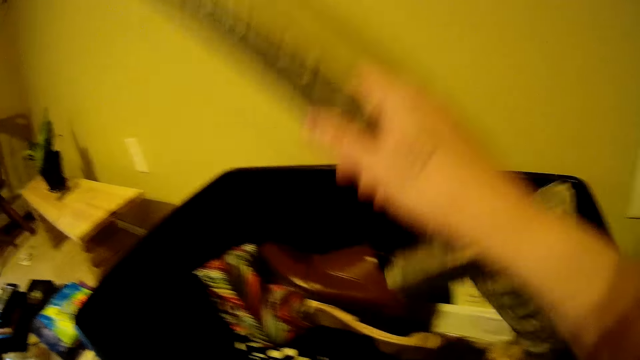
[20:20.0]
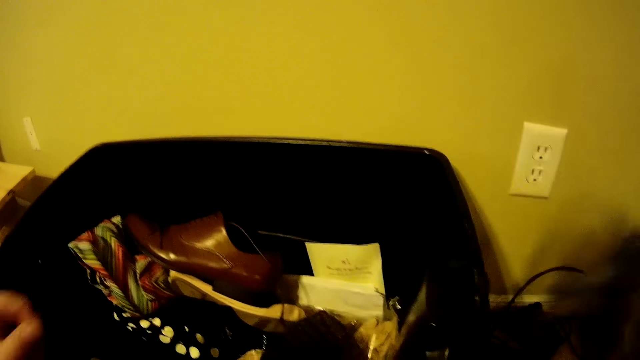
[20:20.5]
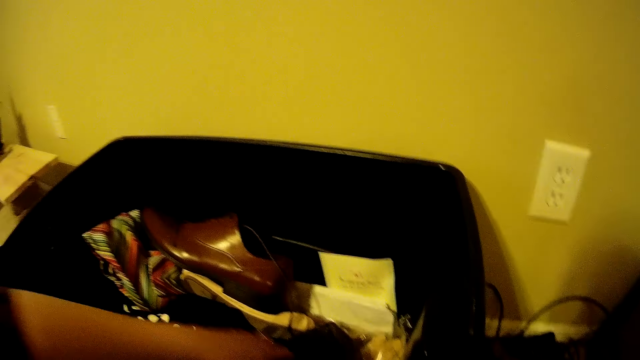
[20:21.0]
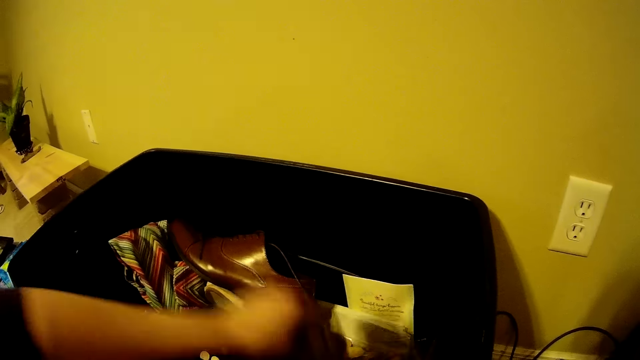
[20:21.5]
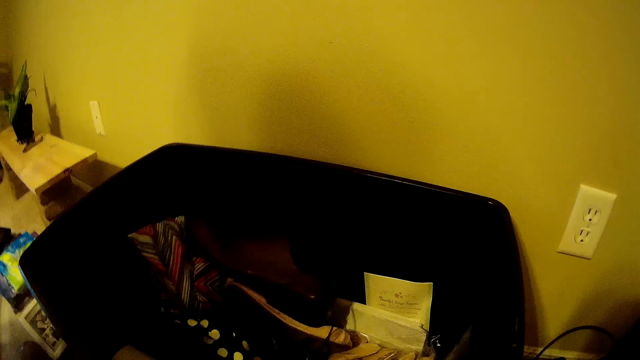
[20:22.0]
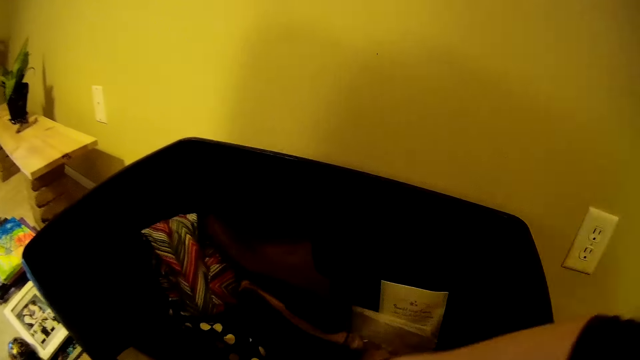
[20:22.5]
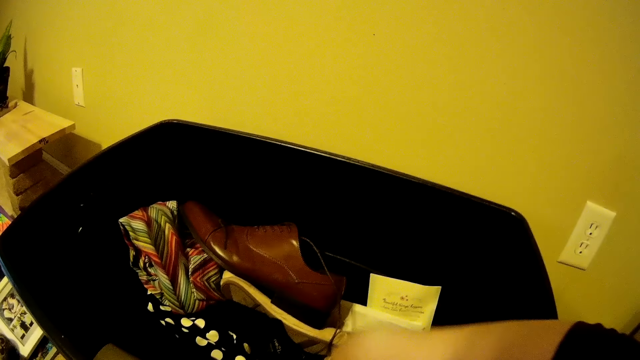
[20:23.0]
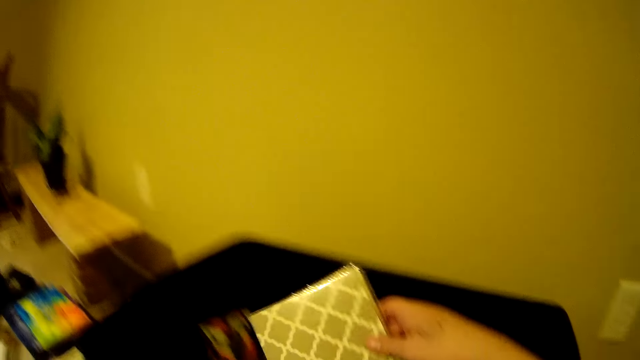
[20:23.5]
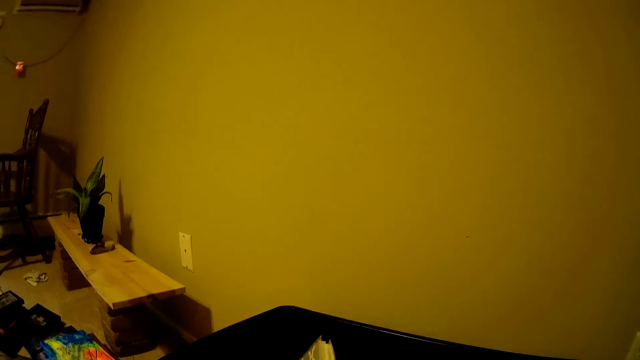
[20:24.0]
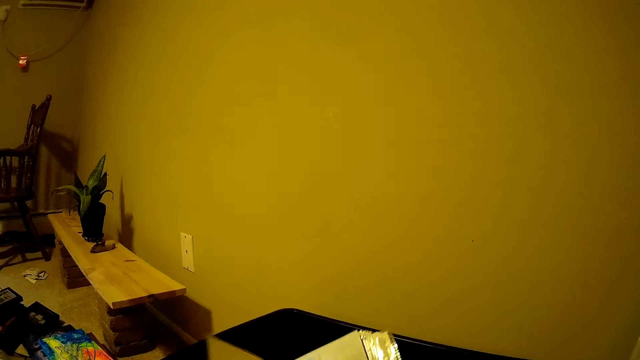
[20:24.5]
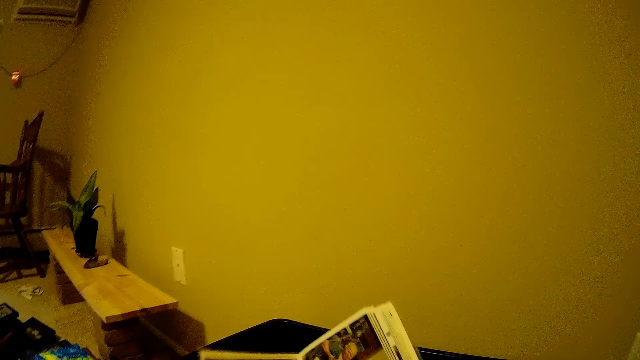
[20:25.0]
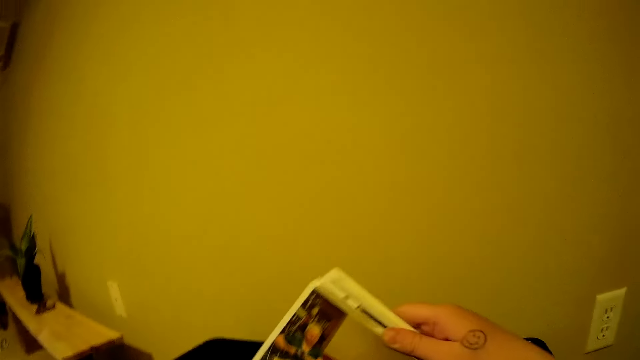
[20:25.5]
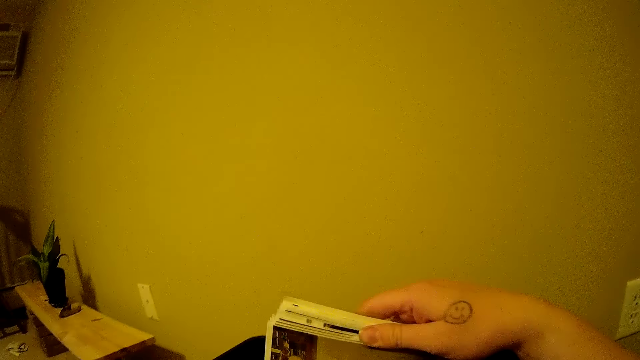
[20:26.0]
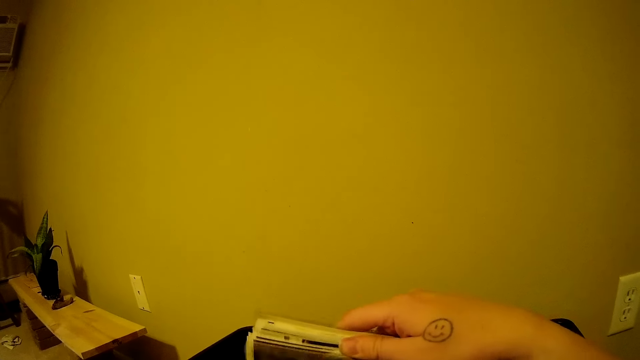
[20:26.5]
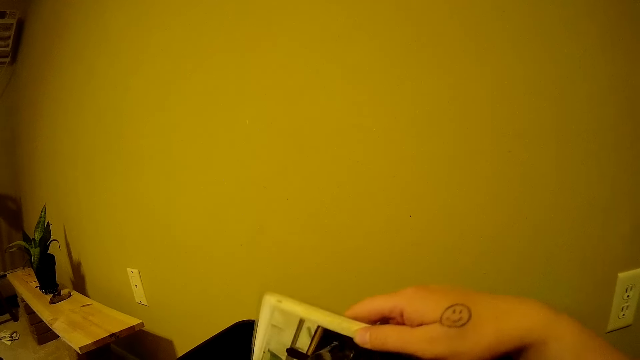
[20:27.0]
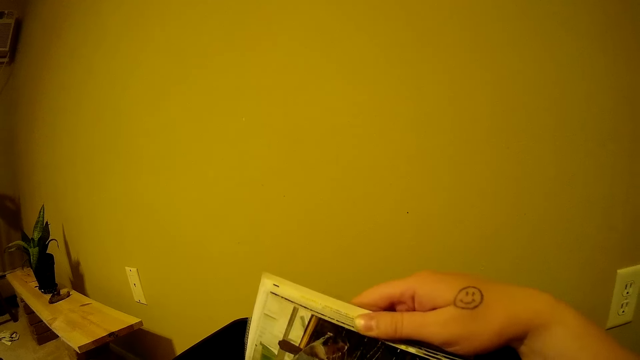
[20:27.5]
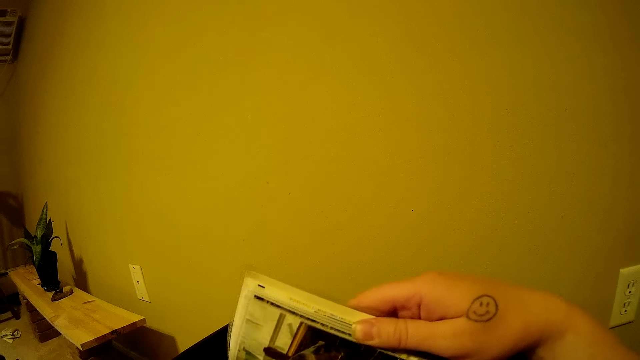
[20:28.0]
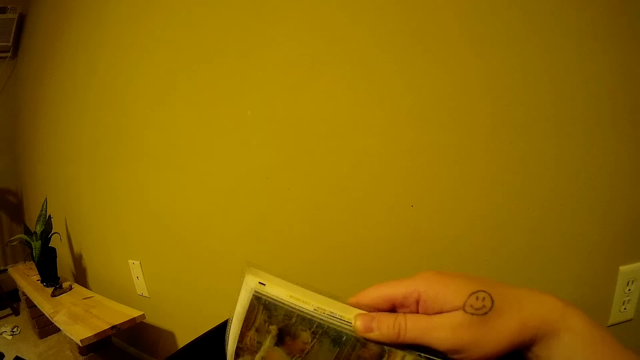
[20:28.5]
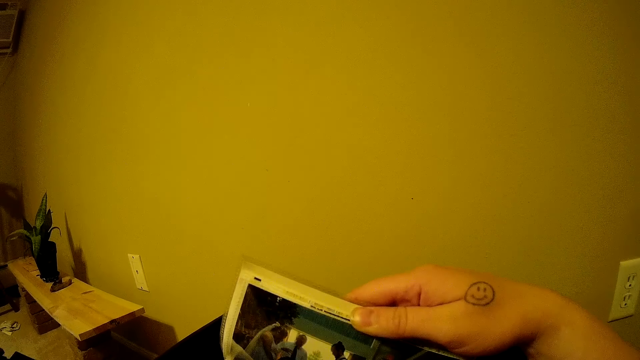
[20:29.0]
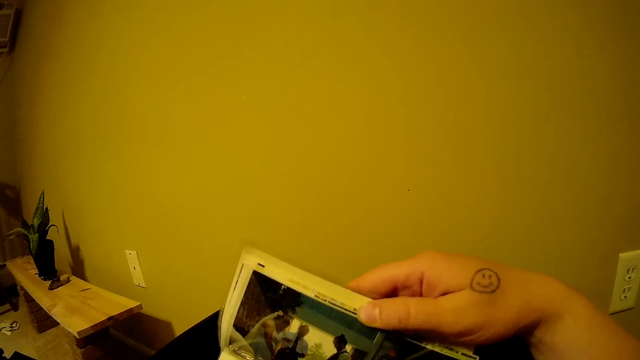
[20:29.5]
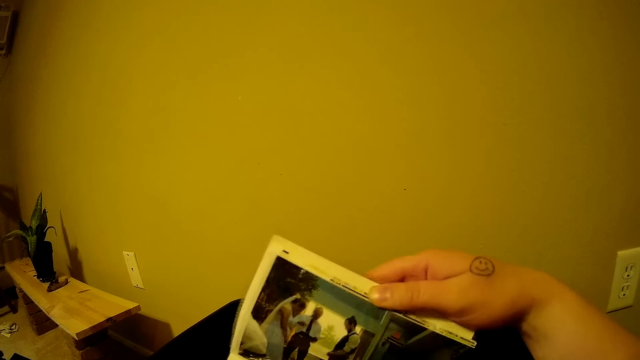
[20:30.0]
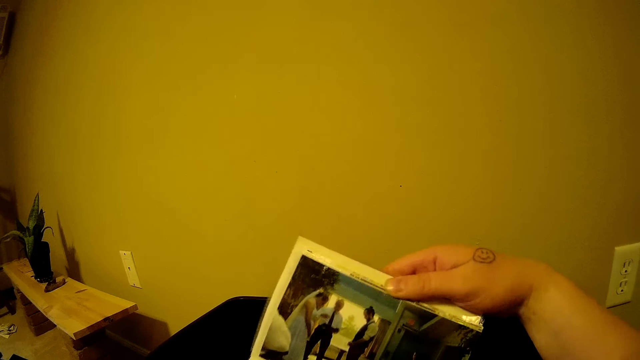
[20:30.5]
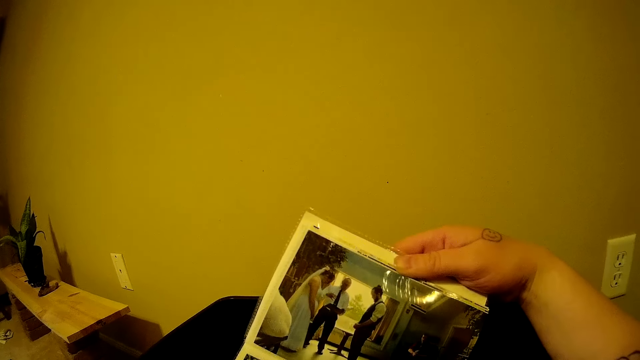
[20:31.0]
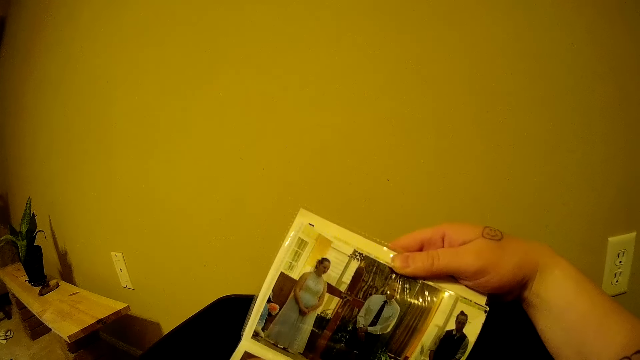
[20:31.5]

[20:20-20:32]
The camera wearer takes the foil wrapped sword from the storage box with her right hand. She takes out a cloth from the storage box with her left hand. She takes out a wedding album from the storage box with her right hand. She looks through the wedding album.

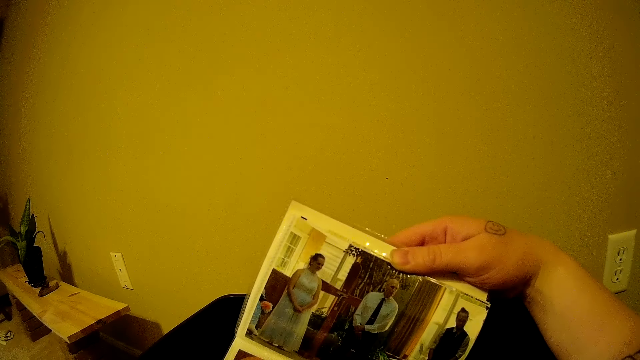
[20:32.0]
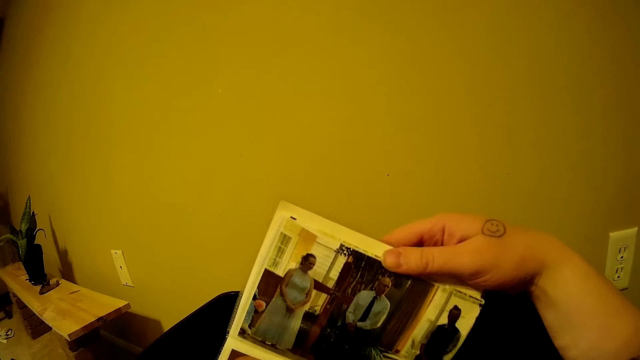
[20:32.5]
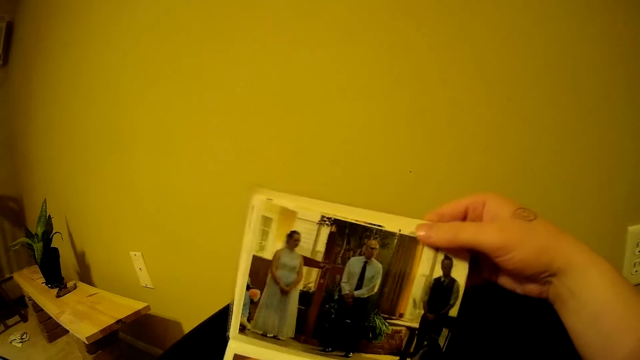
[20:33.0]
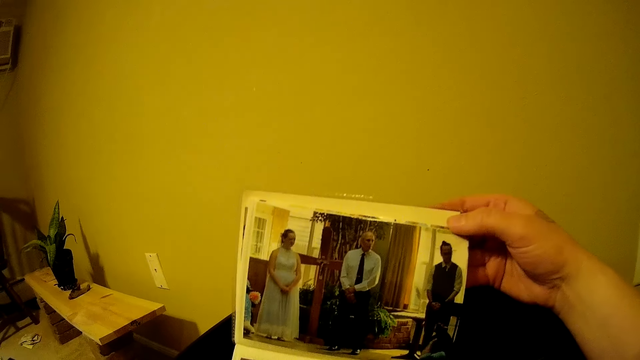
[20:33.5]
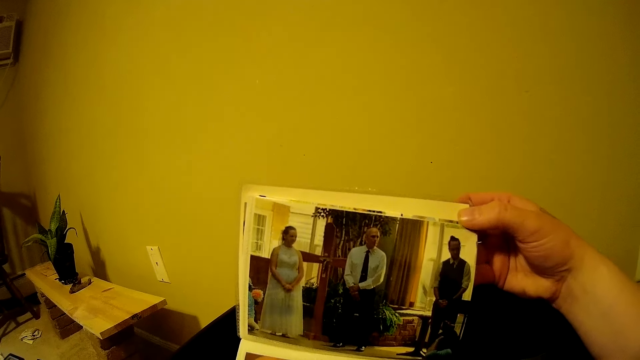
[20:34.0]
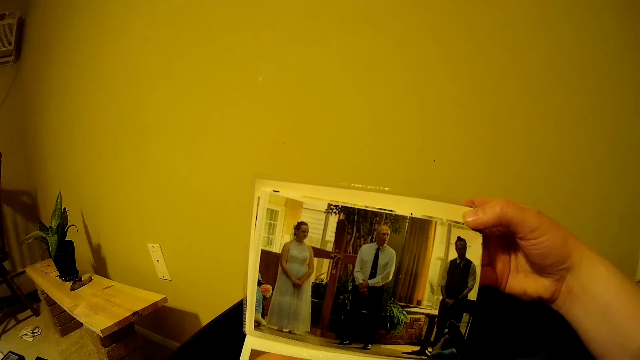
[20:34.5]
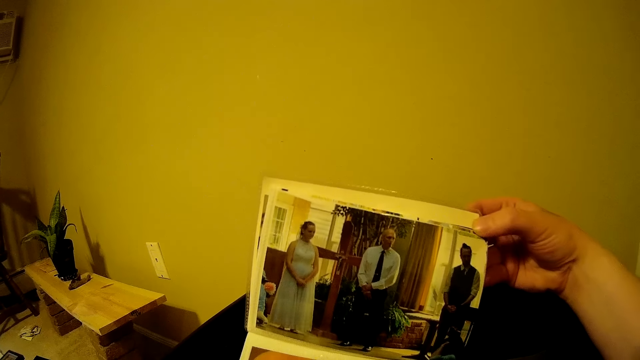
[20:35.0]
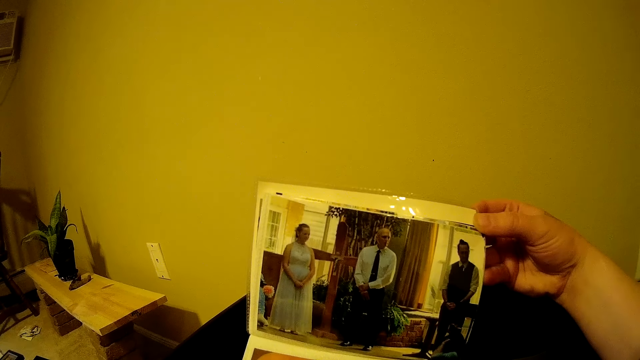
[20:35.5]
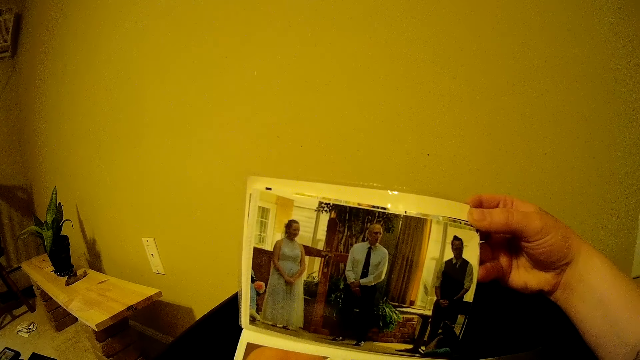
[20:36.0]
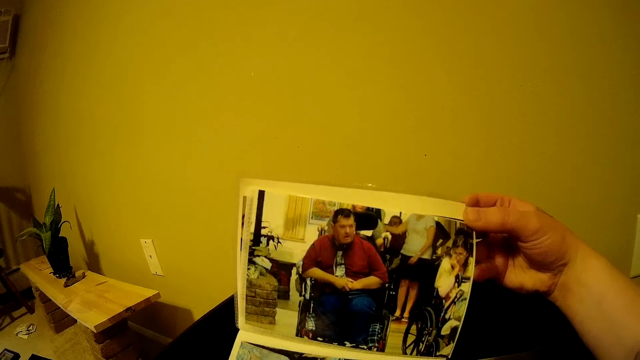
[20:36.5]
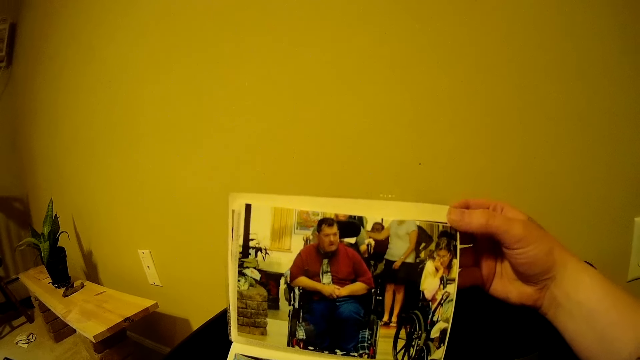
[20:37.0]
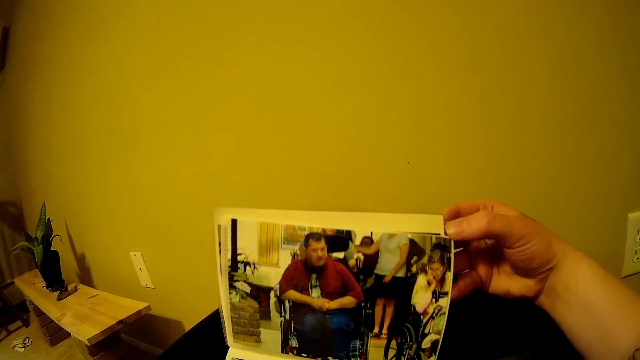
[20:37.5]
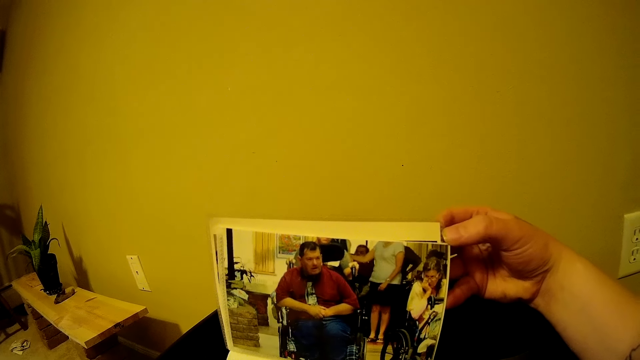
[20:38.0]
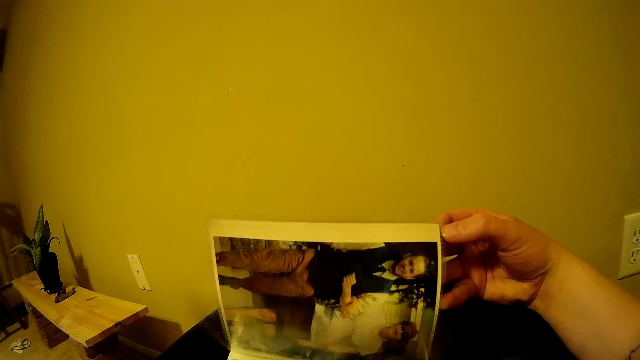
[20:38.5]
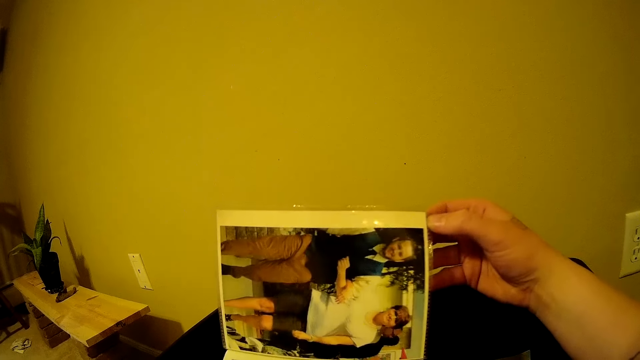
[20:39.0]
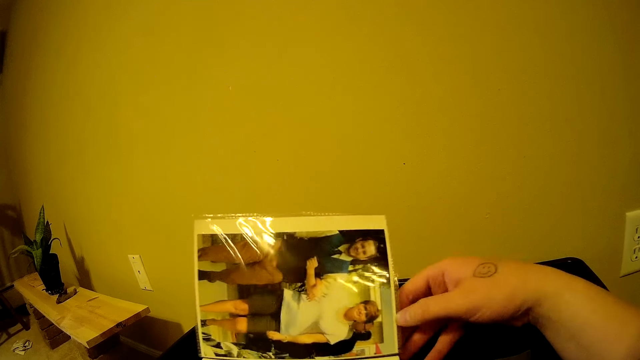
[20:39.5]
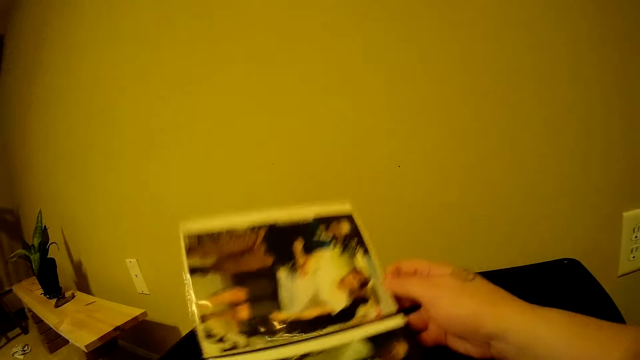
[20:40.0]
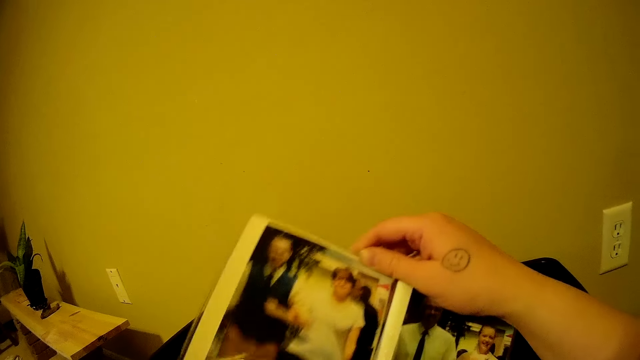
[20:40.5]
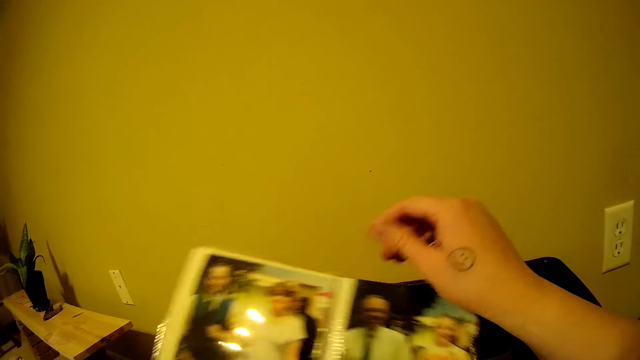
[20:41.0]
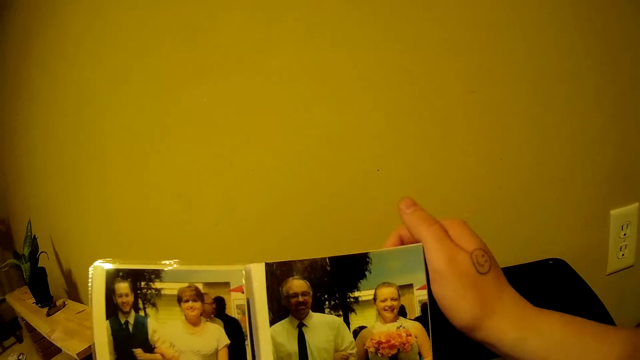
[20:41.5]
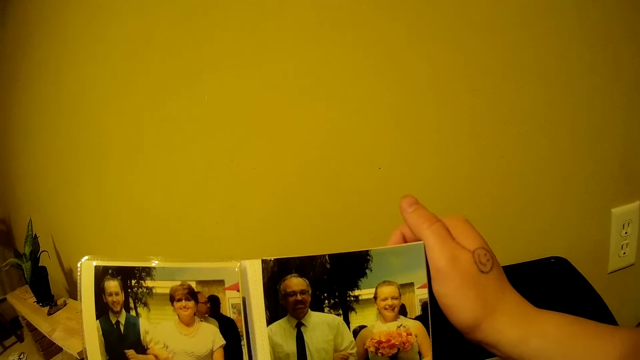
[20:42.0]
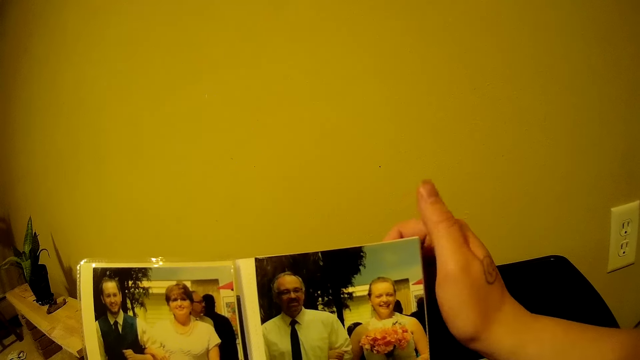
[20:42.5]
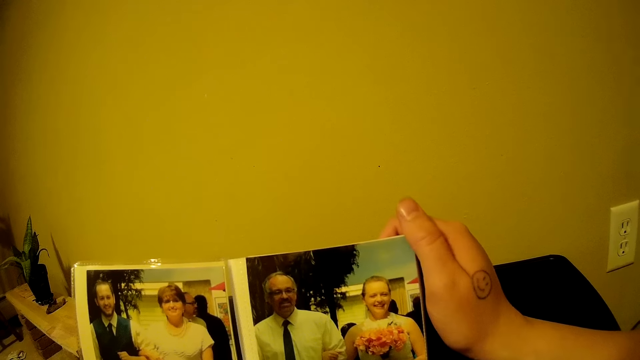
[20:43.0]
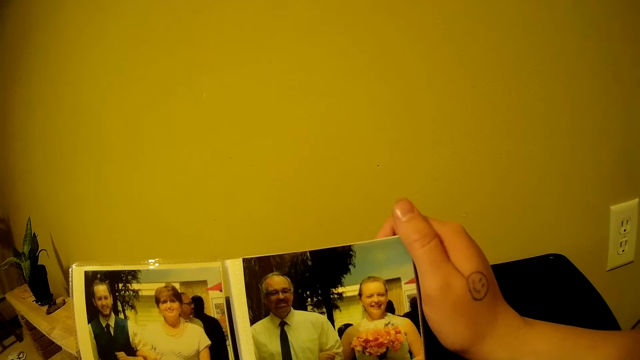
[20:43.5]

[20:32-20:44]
The camera wearer looks at the photo album.
